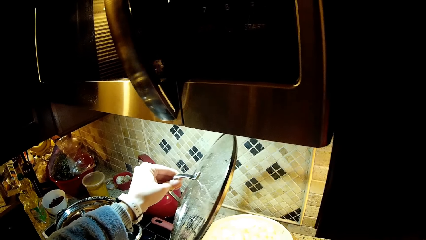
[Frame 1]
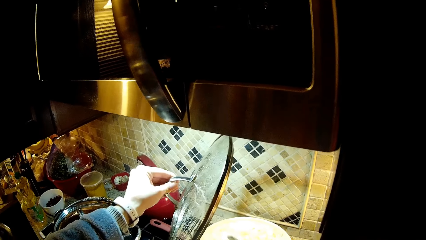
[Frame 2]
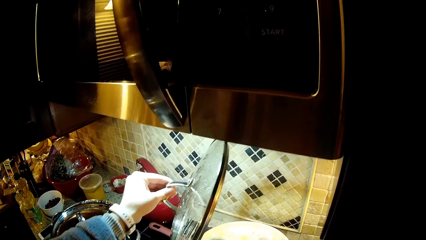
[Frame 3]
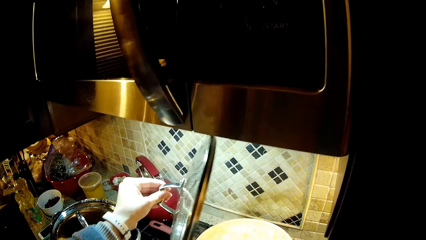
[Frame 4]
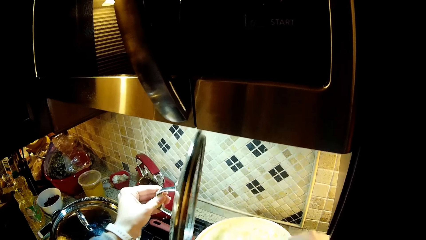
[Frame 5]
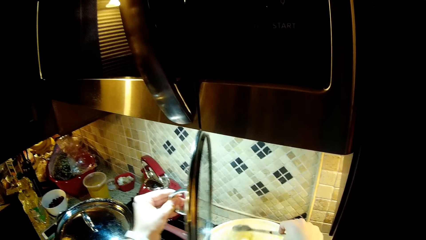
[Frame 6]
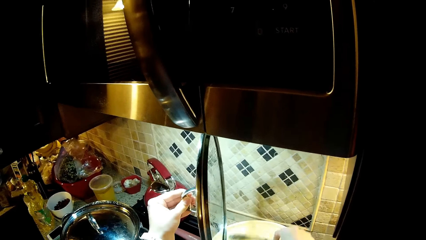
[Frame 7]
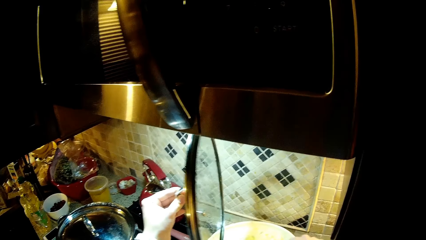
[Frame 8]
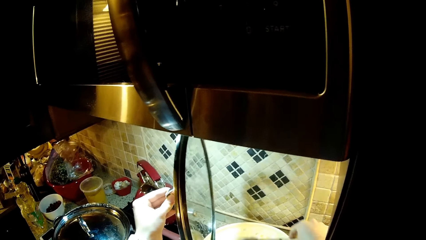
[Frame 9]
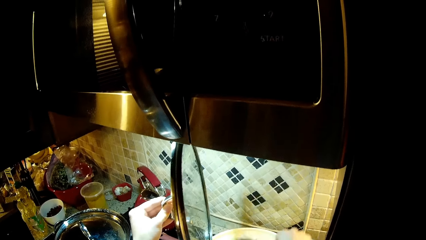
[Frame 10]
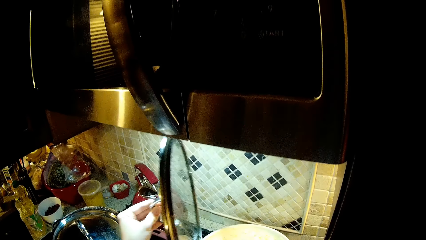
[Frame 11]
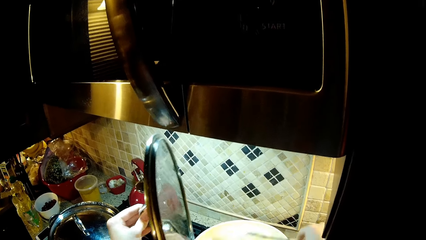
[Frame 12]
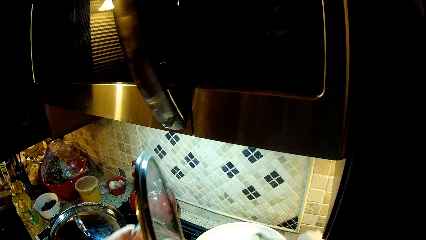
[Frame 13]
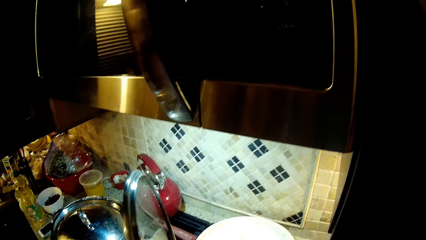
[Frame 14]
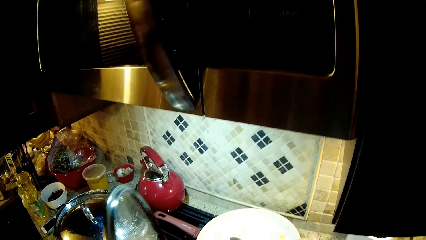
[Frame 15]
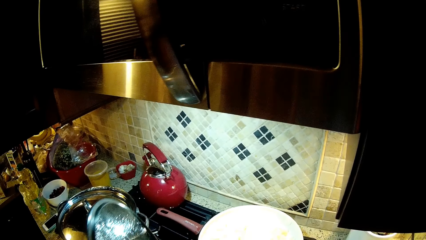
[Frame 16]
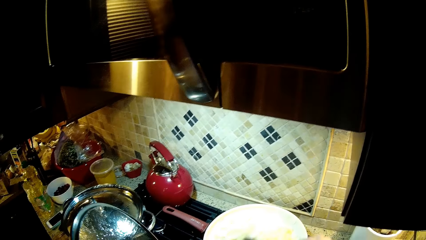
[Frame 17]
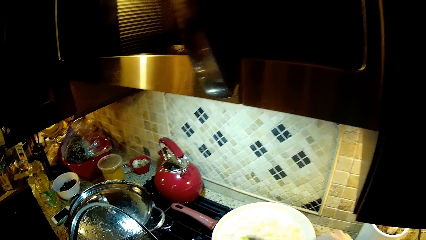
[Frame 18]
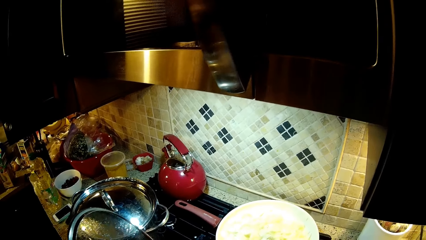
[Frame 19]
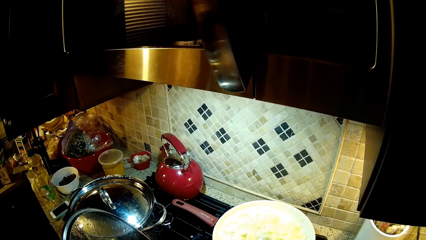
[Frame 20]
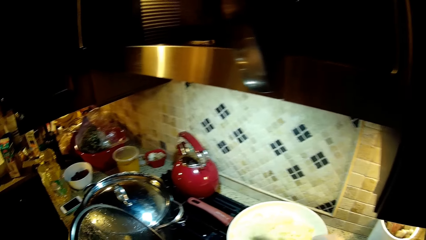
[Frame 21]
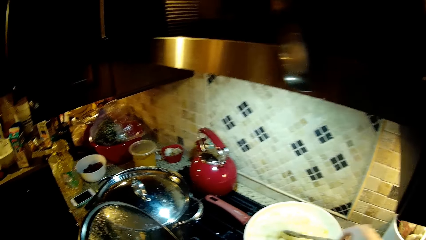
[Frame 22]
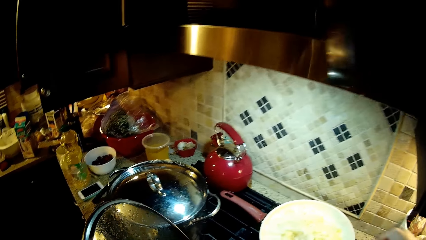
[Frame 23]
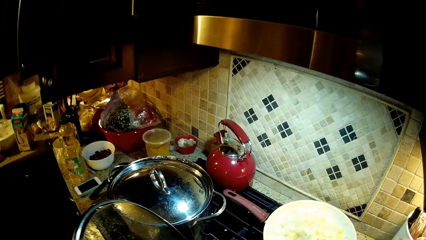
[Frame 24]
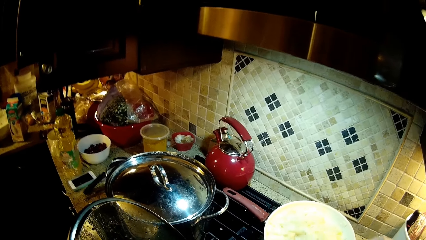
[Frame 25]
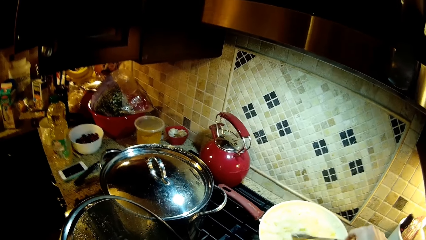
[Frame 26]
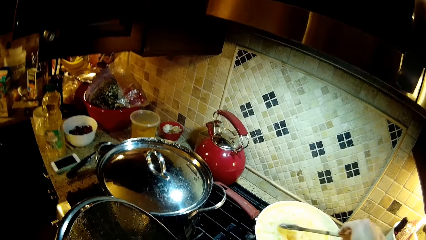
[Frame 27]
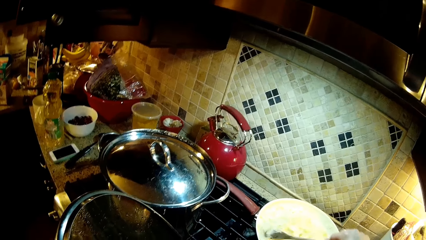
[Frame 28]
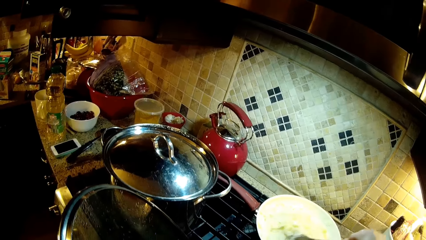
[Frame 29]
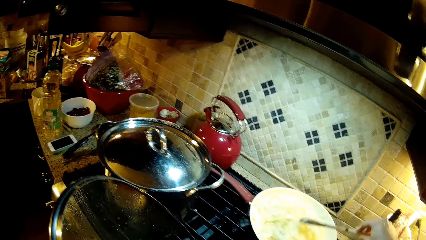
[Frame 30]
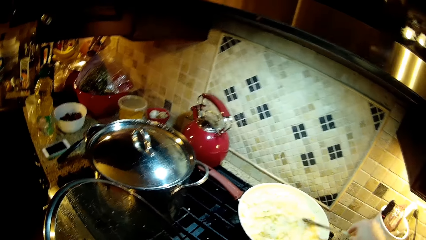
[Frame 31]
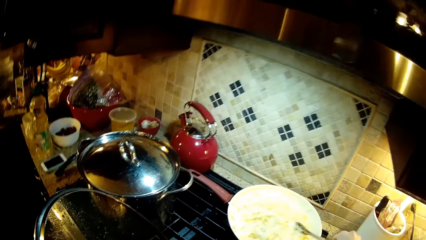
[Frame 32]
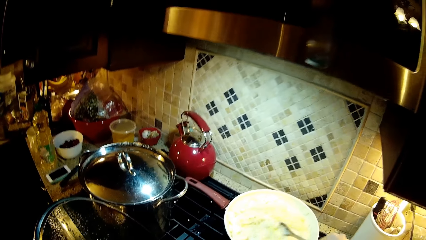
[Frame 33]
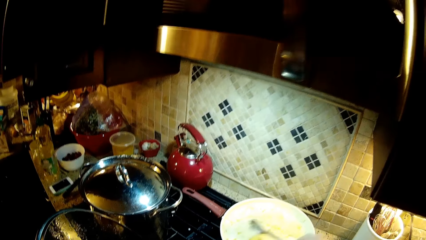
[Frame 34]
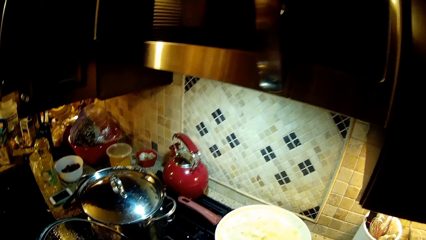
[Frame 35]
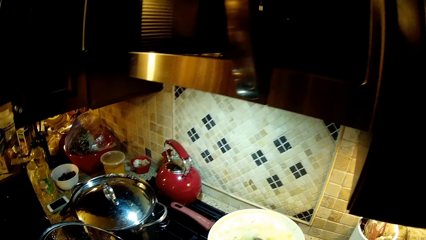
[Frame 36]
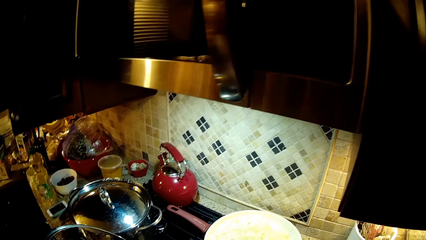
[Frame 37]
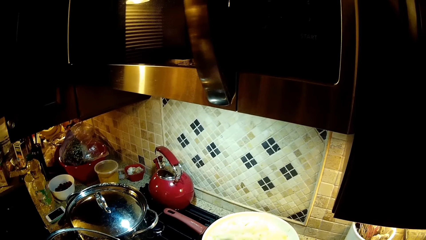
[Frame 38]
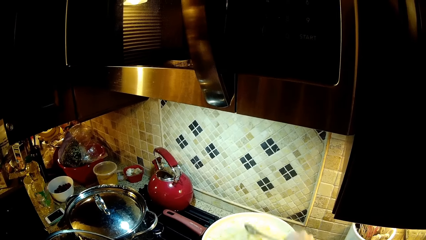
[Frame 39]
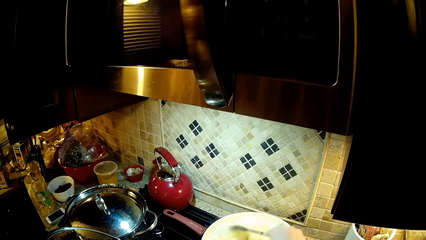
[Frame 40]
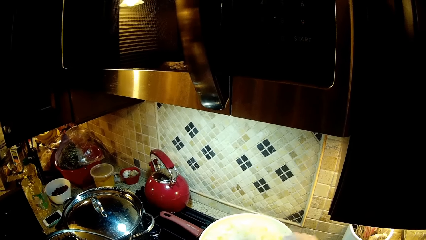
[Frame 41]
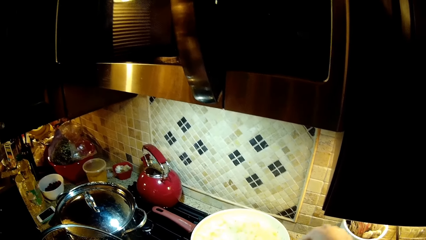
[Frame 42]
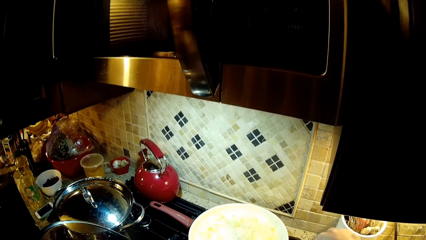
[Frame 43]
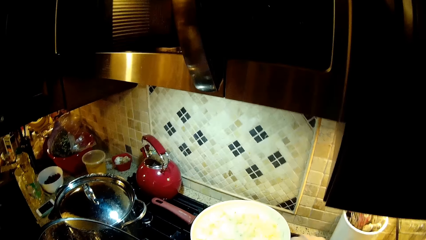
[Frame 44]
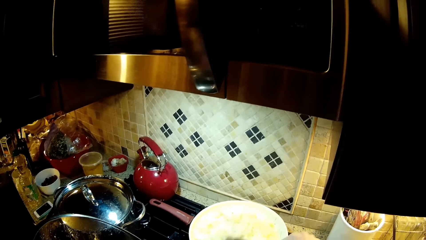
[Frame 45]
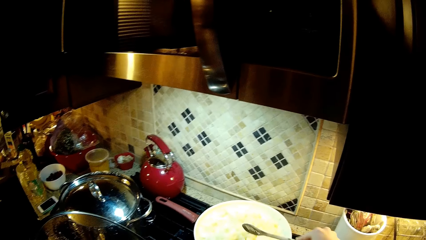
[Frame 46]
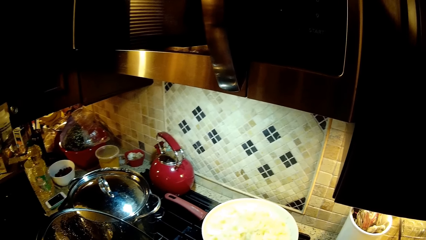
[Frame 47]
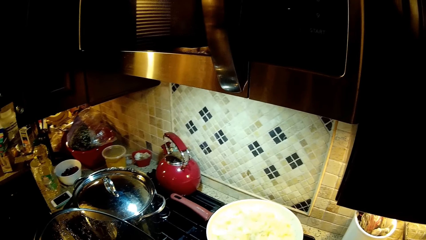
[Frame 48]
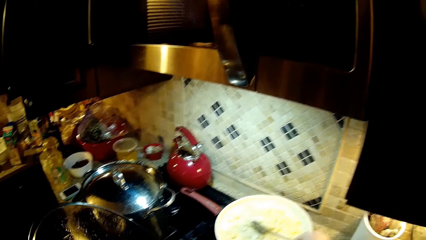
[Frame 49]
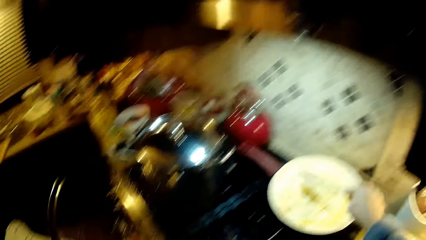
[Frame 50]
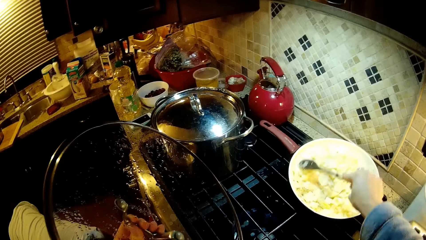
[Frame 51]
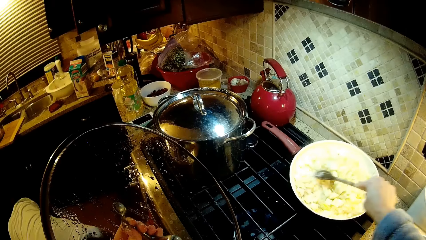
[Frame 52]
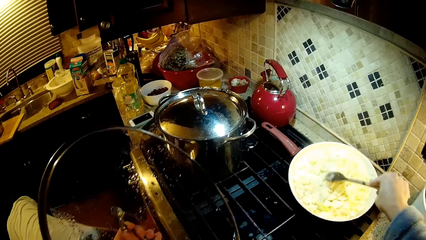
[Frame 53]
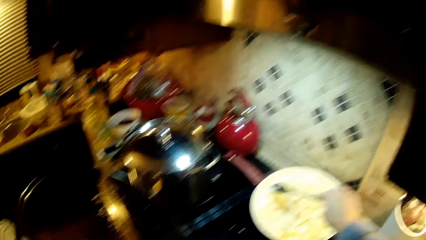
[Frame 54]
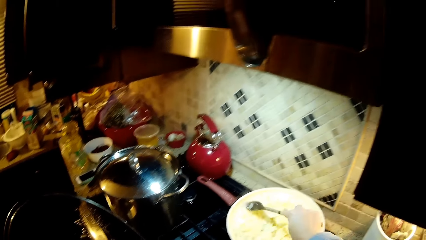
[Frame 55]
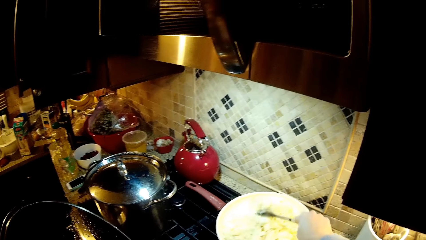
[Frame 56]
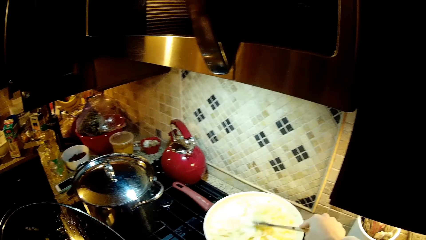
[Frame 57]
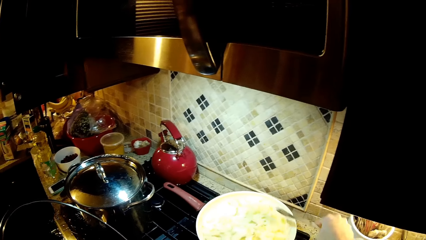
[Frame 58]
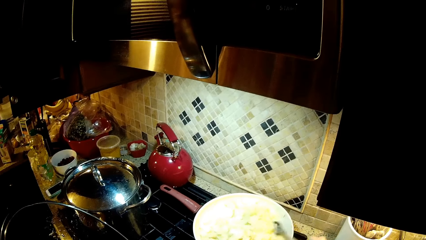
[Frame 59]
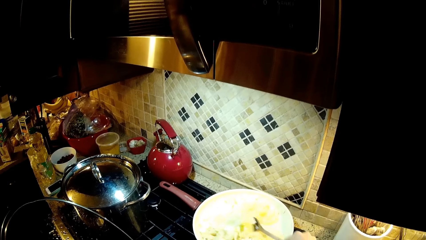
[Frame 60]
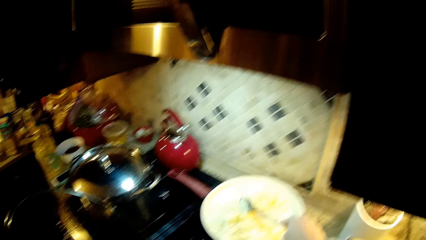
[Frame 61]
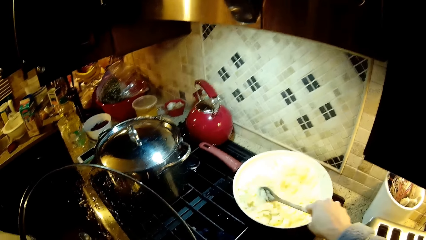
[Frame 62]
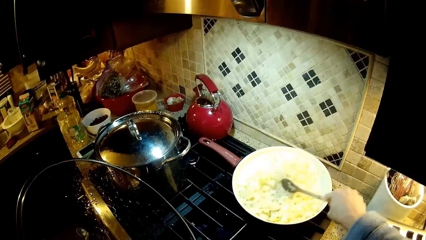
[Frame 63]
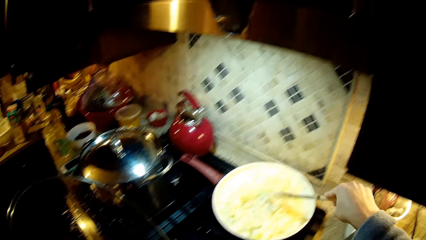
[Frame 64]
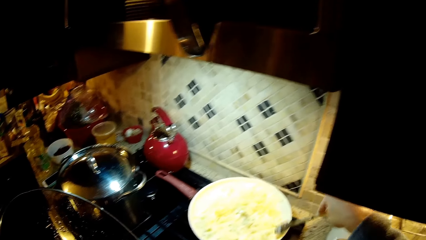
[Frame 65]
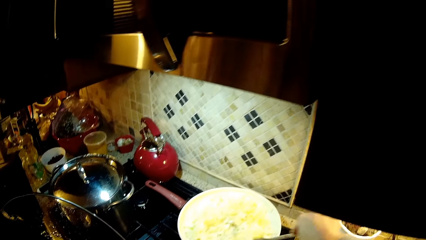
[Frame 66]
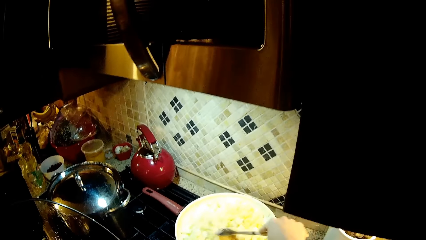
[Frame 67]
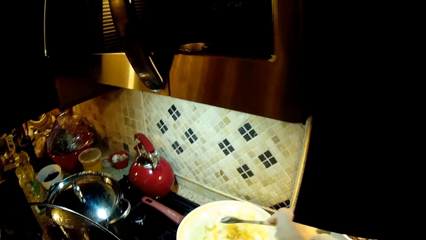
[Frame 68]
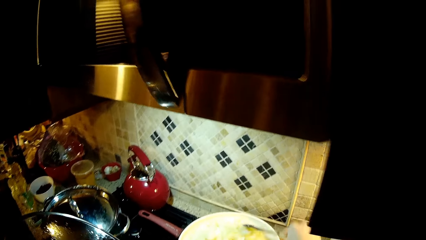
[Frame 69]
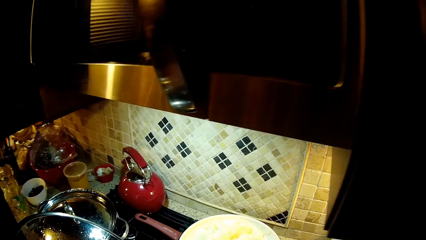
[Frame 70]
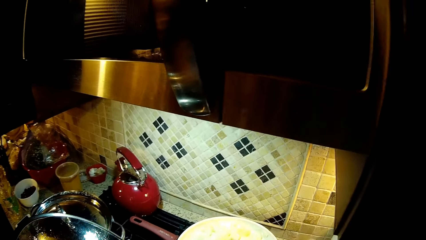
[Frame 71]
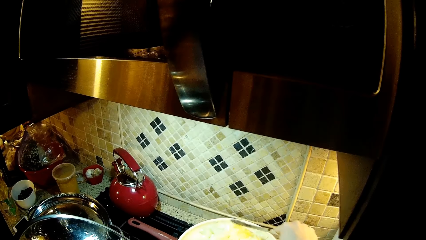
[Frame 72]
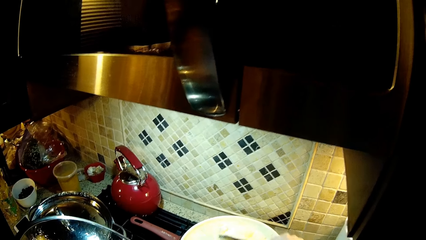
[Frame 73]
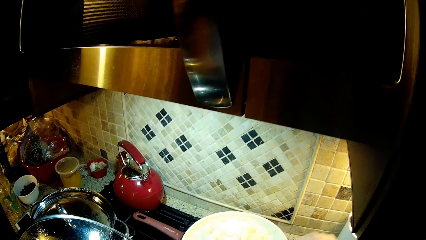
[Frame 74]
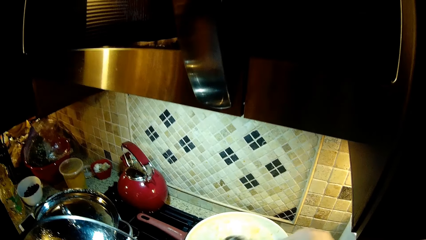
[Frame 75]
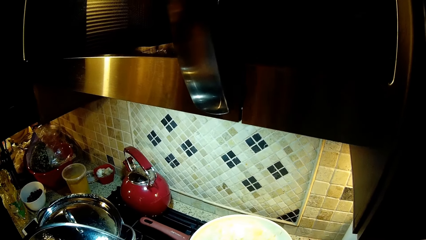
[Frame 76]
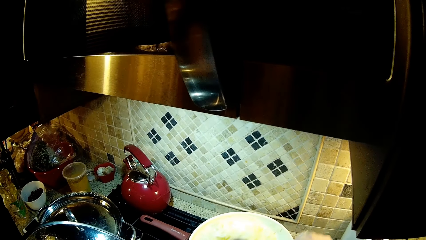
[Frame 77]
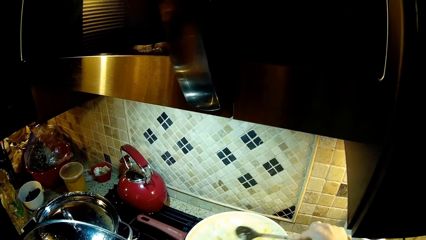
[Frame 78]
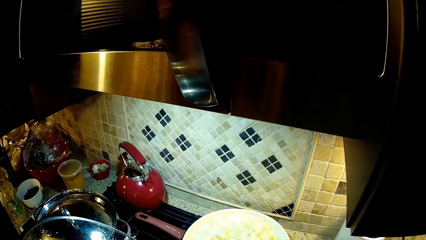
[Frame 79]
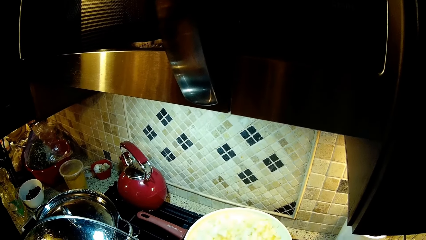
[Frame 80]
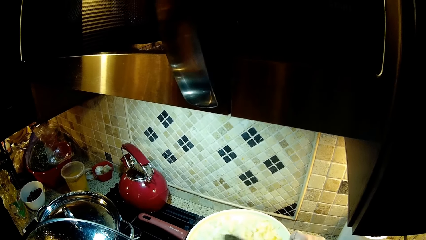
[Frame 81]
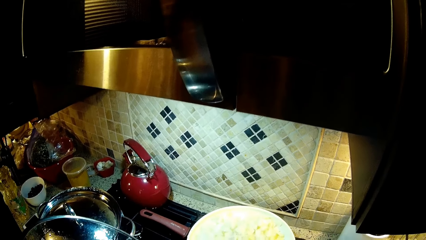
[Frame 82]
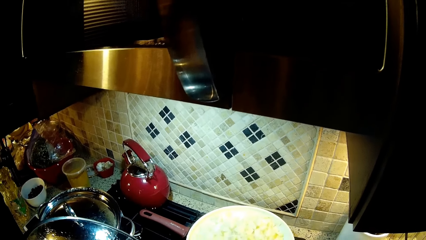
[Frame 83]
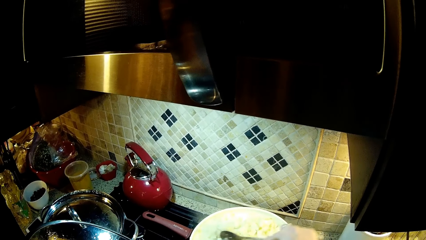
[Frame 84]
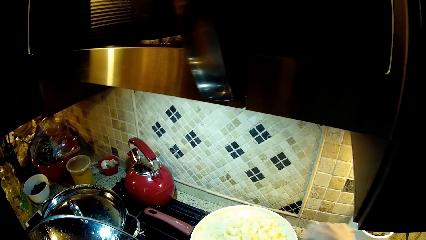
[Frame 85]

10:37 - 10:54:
The camera wearer stirs the food.
